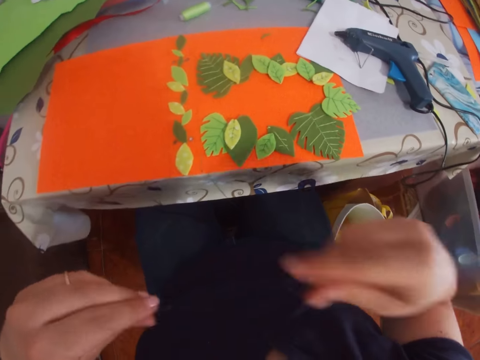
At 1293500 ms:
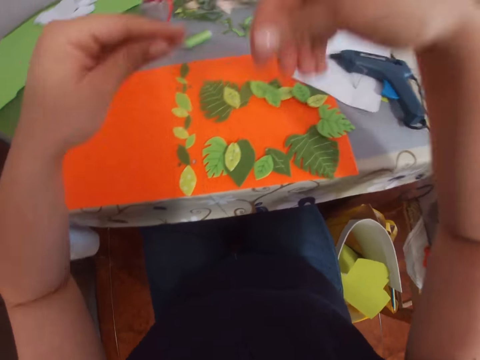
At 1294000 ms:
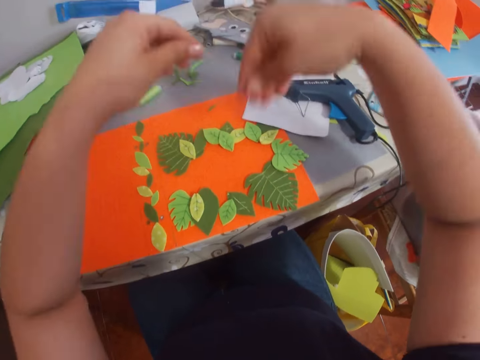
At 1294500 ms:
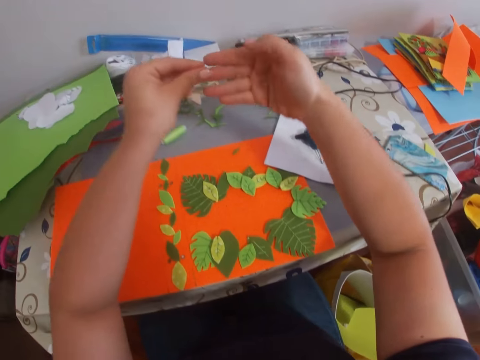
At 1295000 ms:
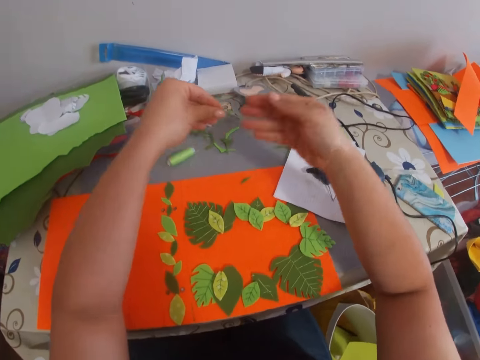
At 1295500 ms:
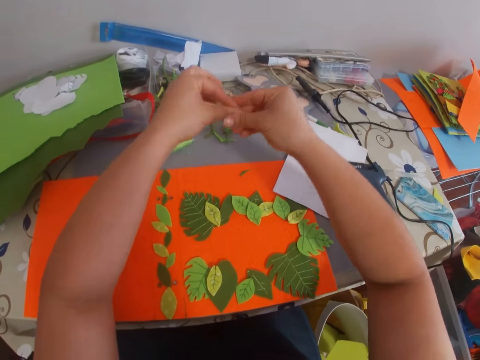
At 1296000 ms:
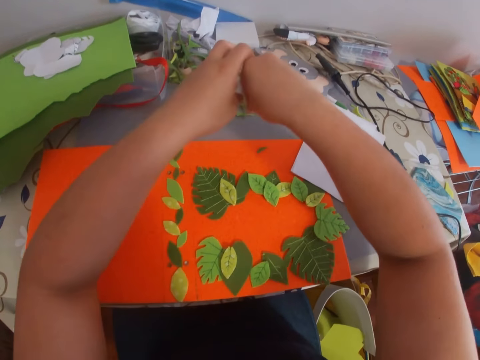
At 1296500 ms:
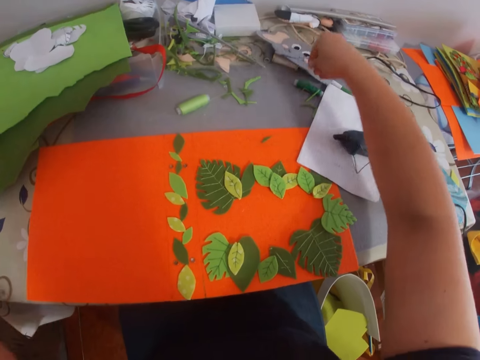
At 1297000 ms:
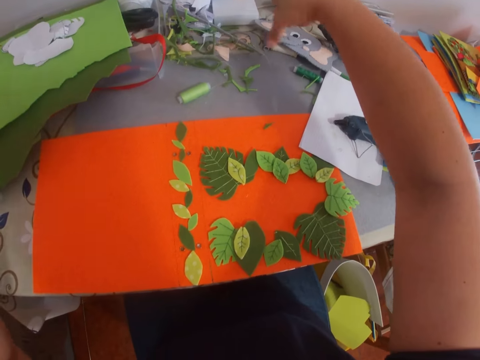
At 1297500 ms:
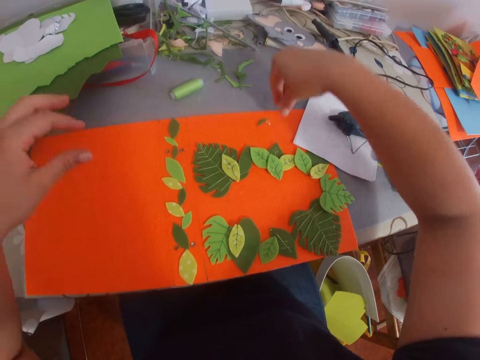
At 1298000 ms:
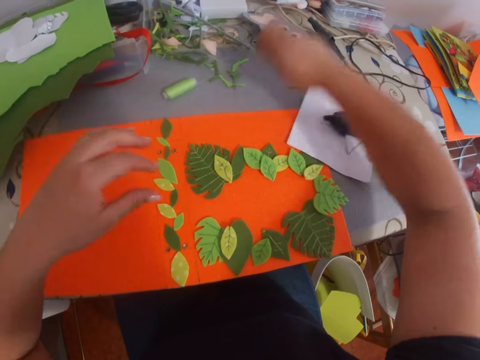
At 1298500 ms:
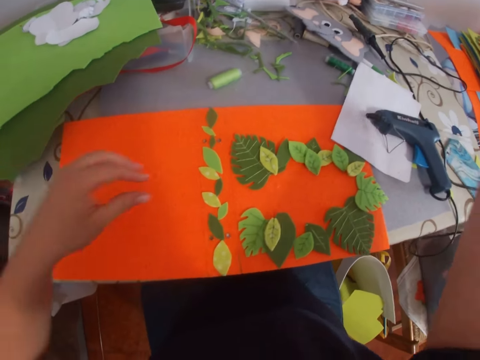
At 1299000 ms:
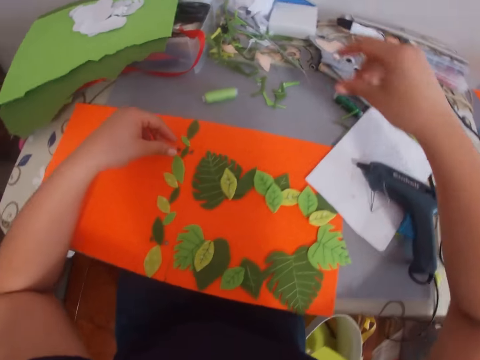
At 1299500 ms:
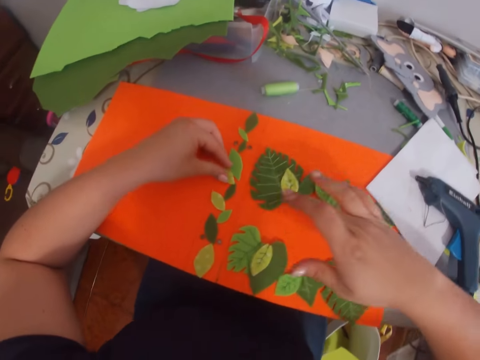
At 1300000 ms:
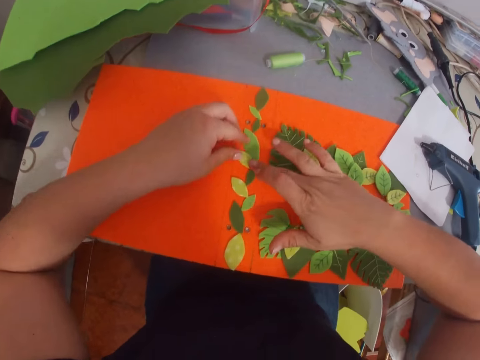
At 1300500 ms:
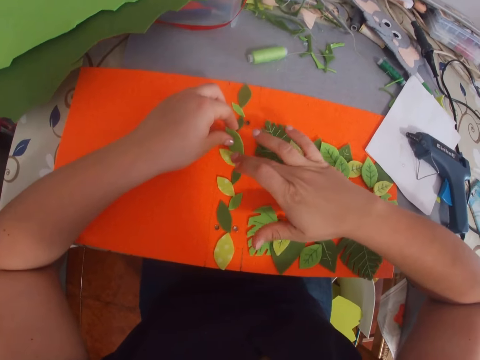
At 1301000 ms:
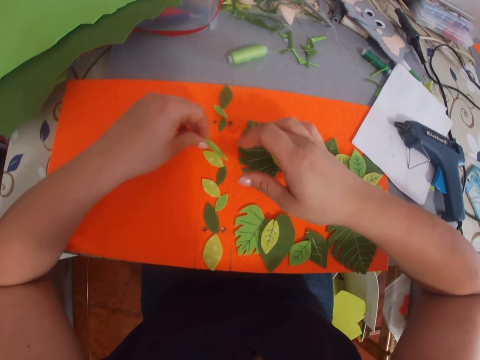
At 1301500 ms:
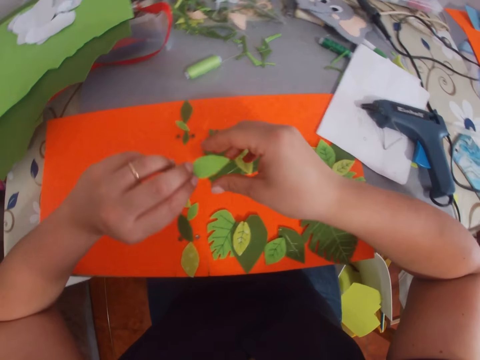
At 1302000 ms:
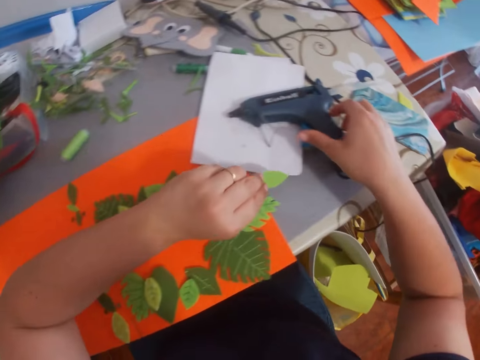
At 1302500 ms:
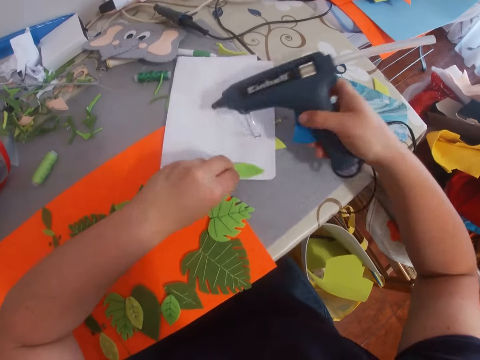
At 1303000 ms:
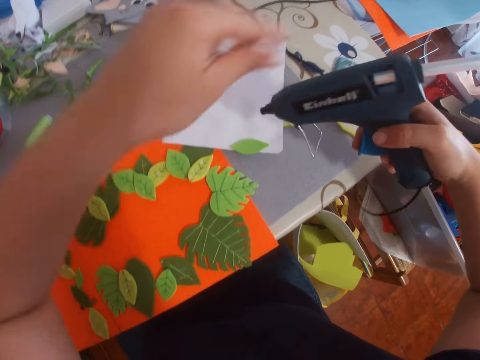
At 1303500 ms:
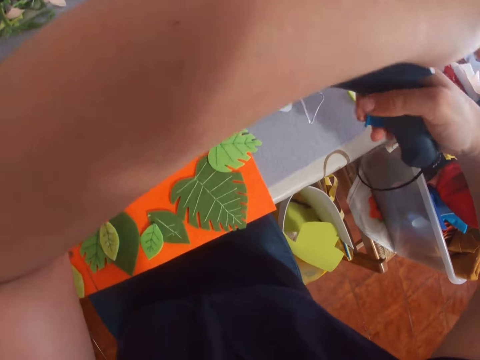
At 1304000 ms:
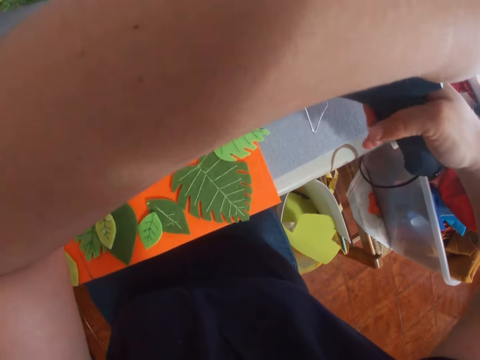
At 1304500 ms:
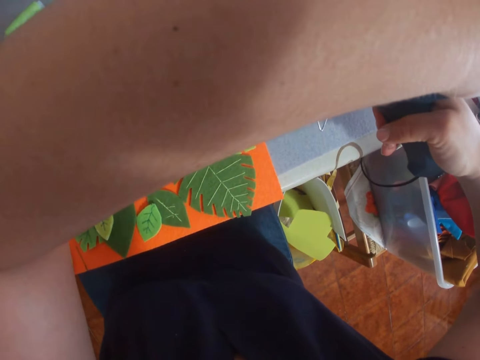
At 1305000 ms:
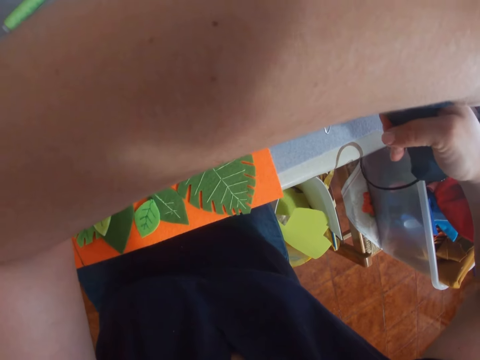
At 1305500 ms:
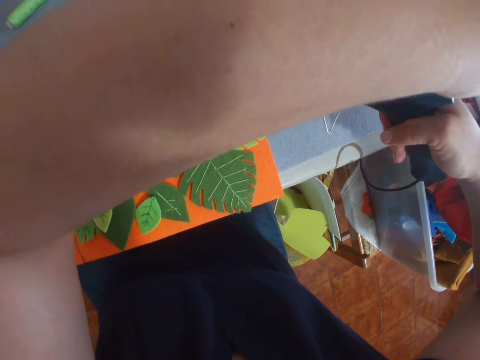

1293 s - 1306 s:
The camera wearer rolls dry glue on a hand. They put down the dry glue. They pick the dry glue and a craft paper. They put down the dry glue and the craft paper. They pick the leaf or craft paper from the piece of paper. They put down the craft paper. They pick the glue gun from the table. They apply glue on the leaf.

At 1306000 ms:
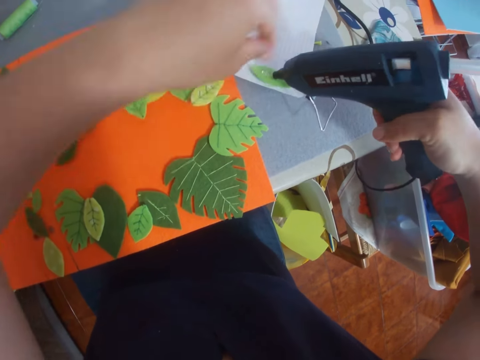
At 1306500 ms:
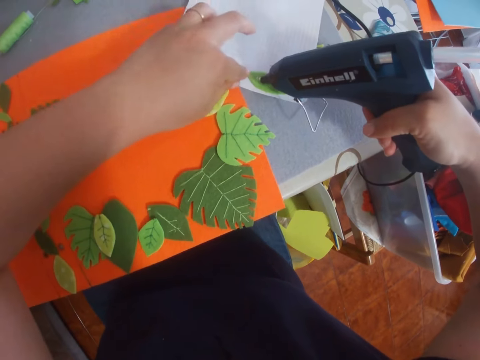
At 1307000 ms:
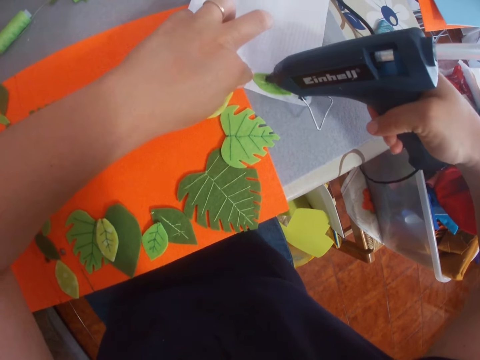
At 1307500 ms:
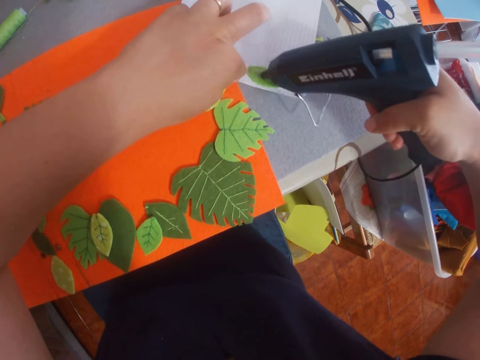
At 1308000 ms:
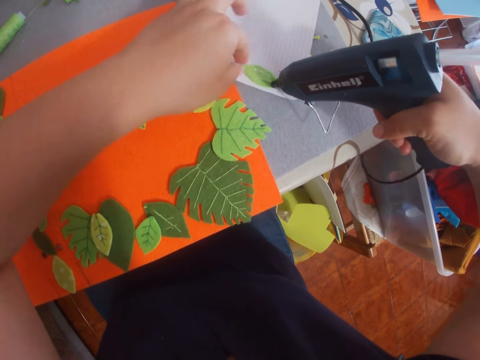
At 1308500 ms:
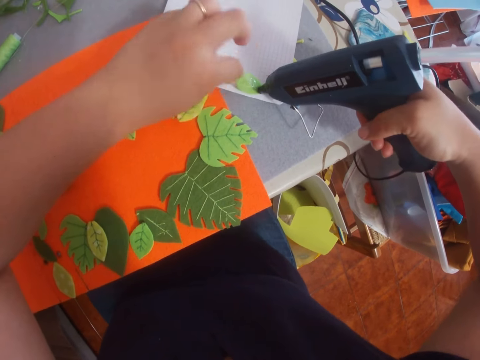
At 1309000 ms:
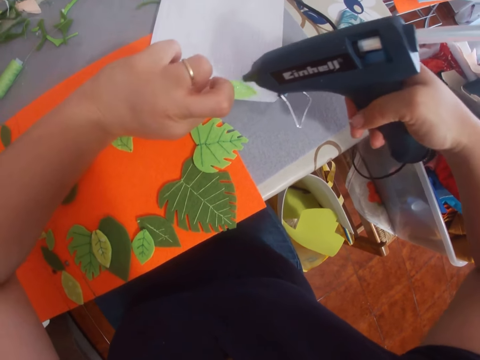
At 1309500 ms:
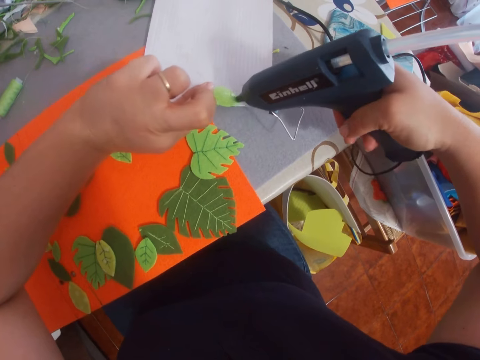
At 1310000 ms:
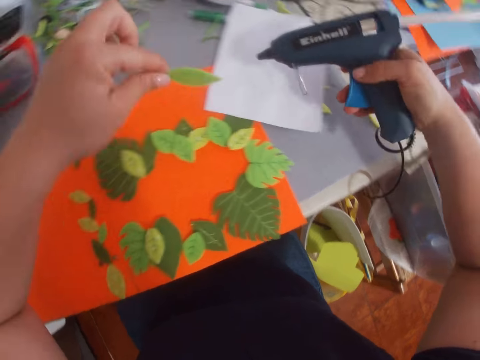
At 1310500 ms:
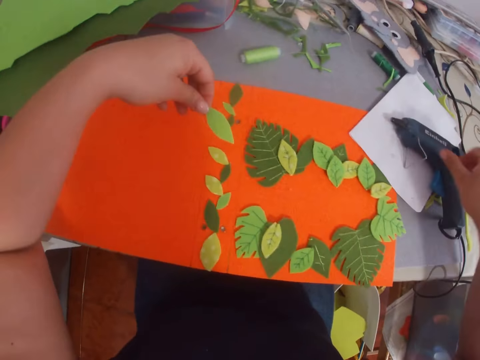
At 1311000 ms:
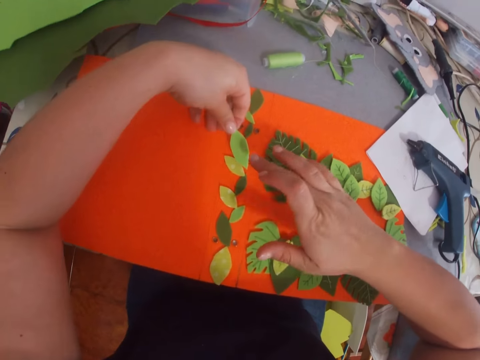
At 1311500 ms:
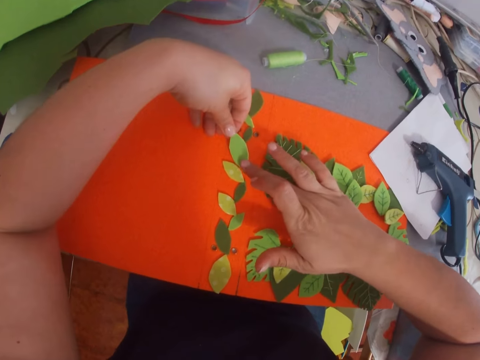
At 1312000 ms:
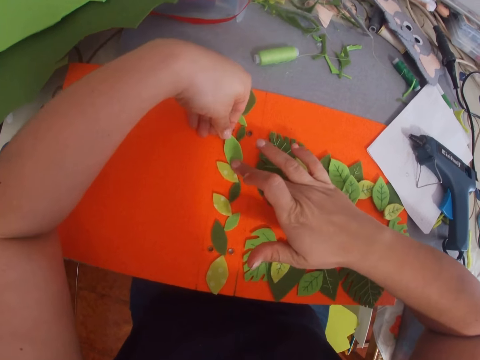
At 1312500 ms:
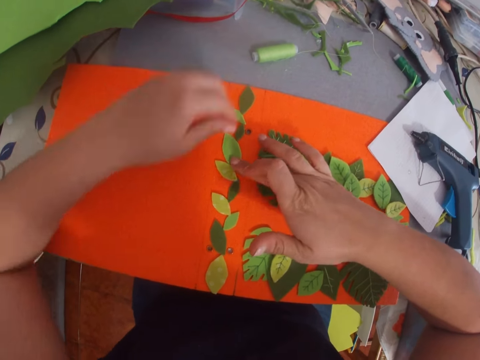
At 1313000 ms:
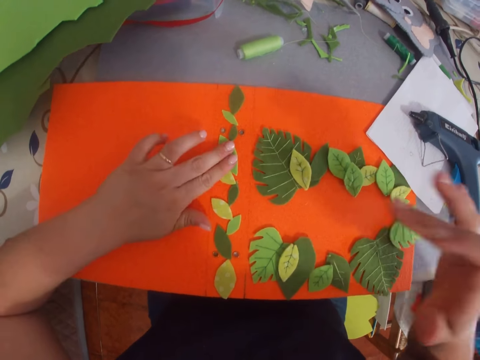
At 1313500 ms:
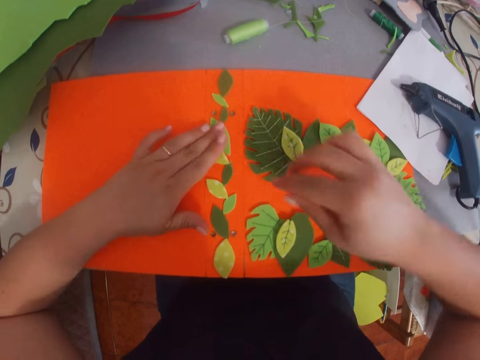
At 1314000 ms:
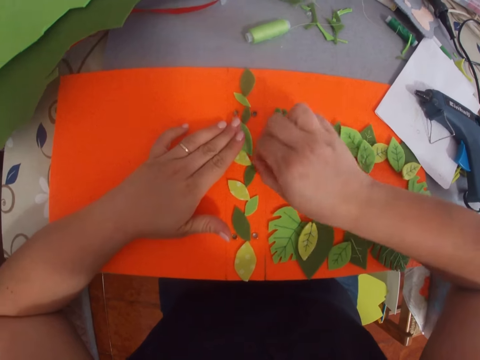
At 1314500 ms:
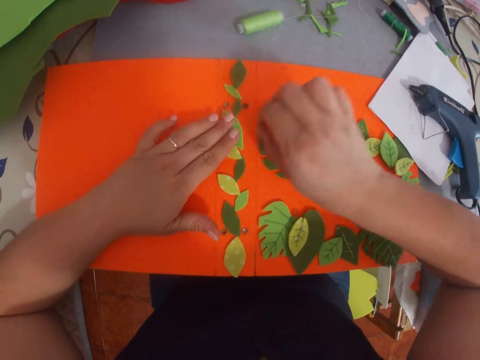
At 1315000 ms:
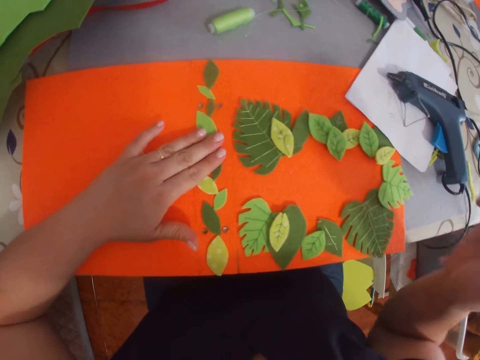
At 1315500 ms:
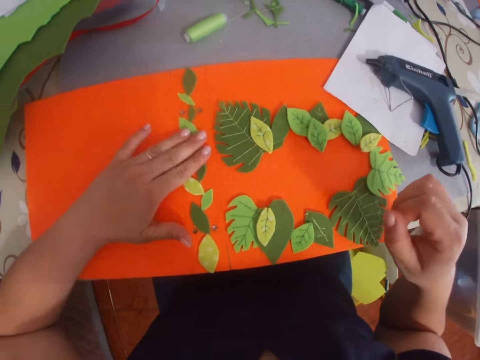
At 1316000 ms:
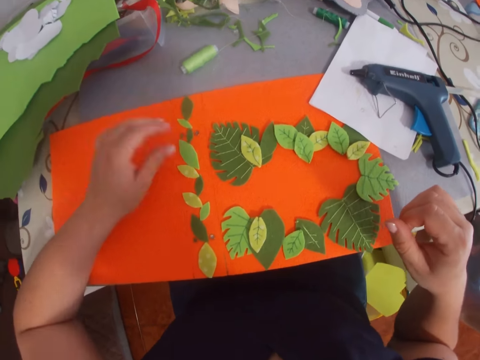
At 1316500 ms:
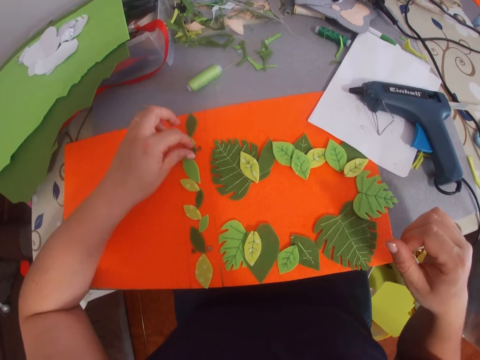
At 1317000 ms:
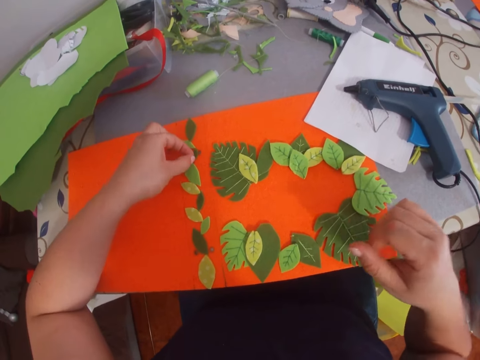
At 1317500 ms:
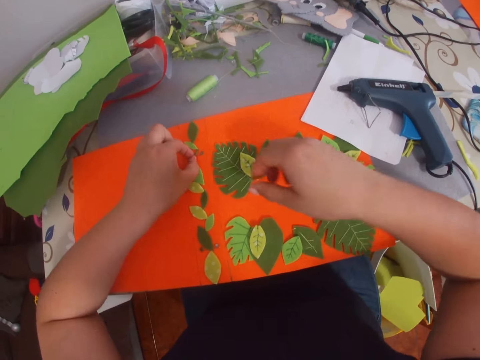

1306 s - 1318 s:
The camera wearer picks a craft paper. They place the glue gun on the table. They place the leaf on the piece of paper. They stick the craft paper on a file folder. They pick the leaf from the piece of paper.

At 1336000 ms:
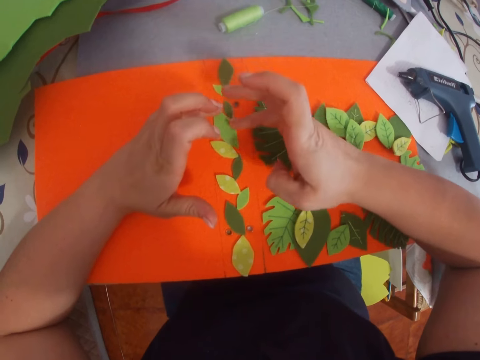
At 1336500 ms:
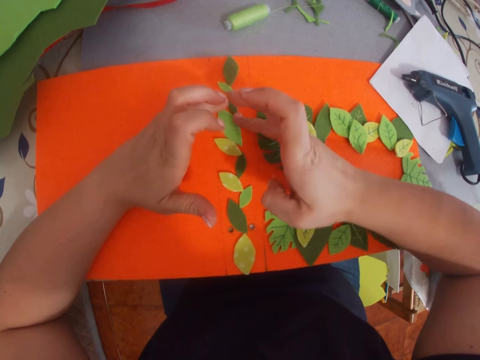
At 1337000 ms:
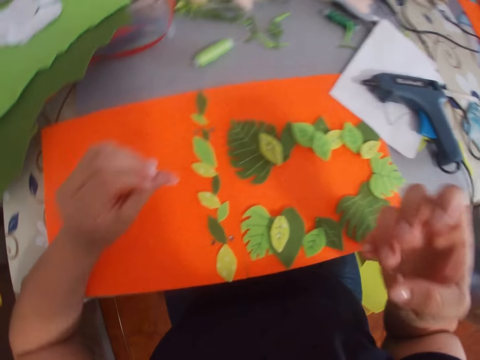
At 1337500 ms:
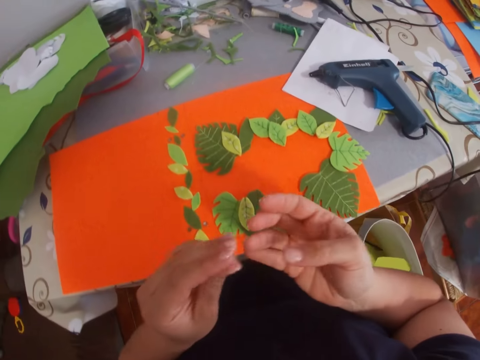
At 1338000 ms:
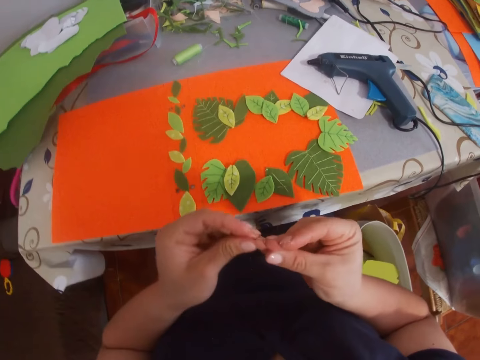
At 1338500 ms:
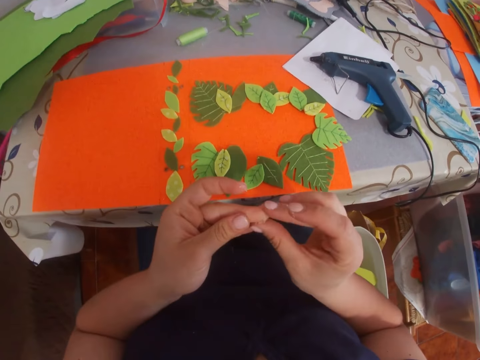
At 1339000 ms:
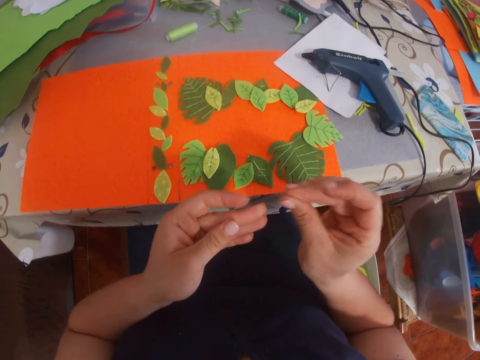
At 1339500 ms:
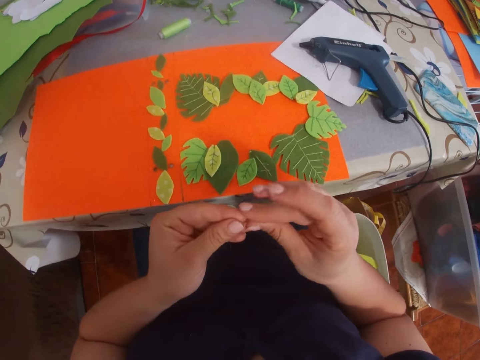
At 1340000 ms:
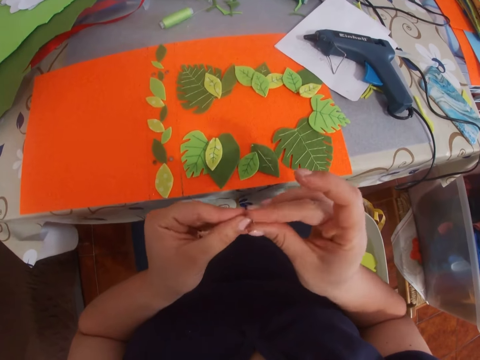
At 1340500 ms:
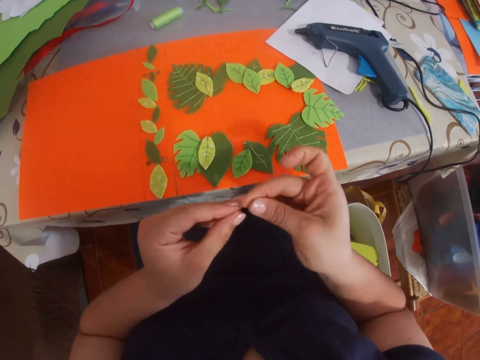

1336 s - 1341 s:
The camera wearer removes glue from her fingers.
